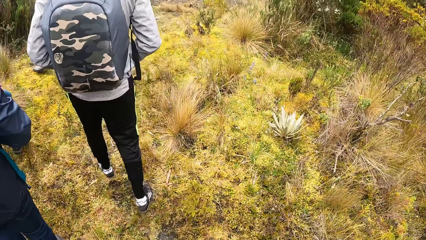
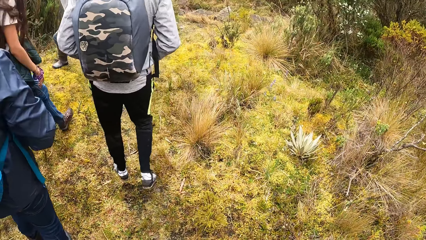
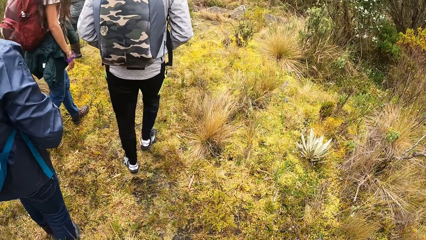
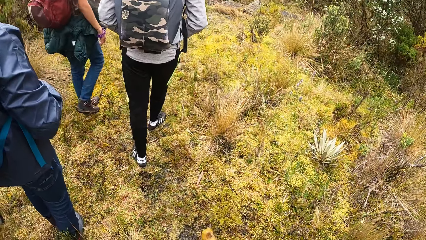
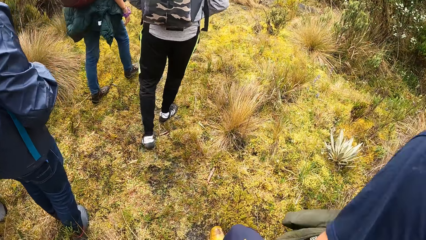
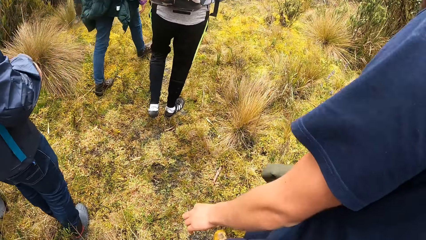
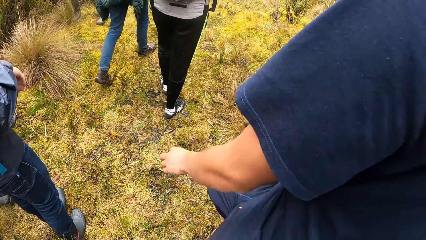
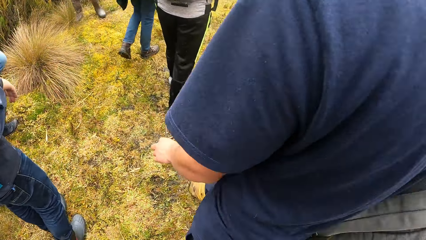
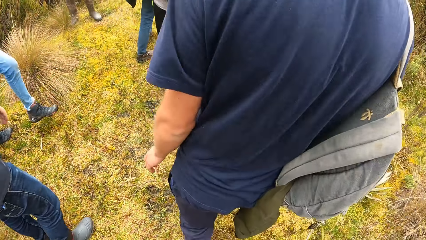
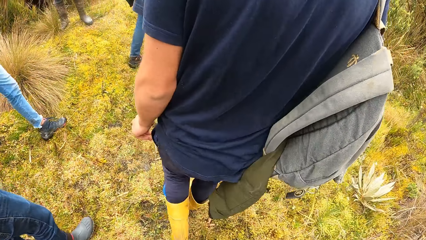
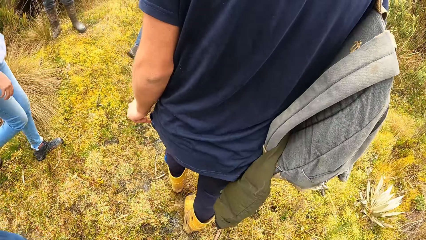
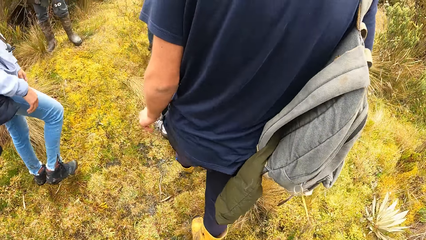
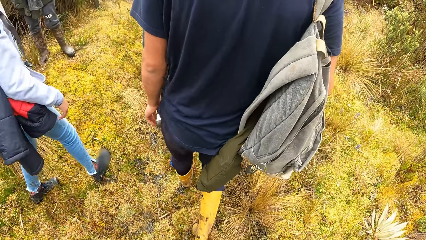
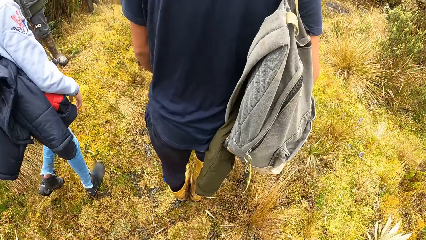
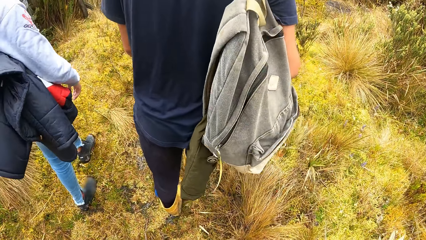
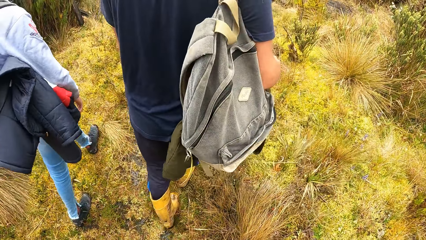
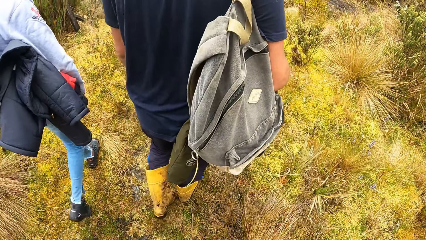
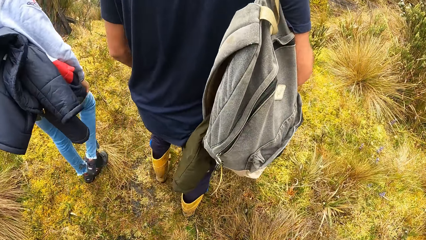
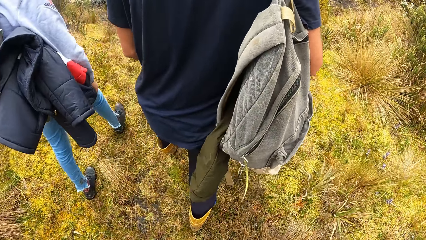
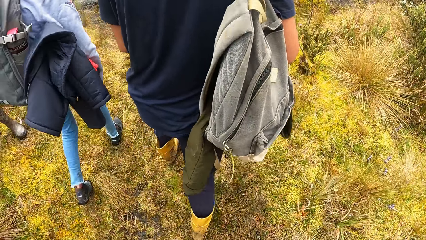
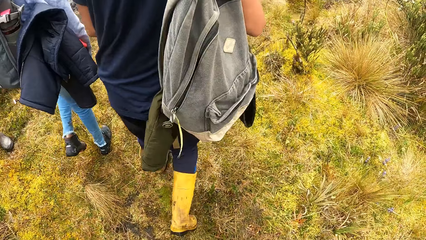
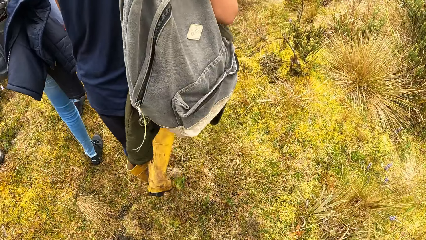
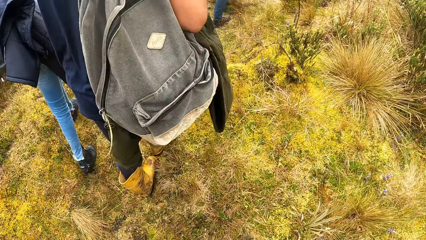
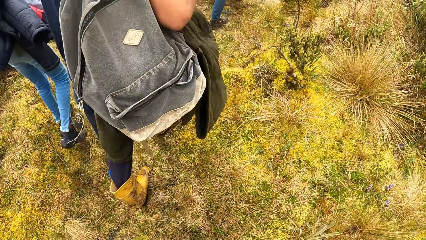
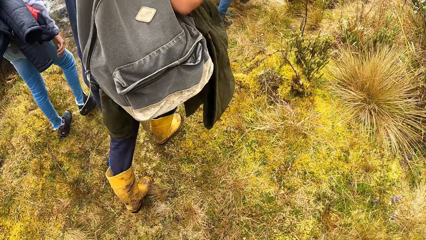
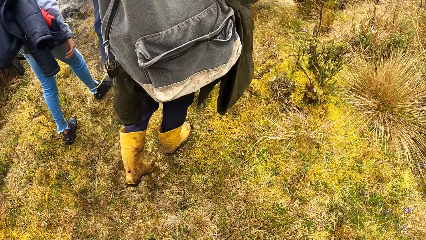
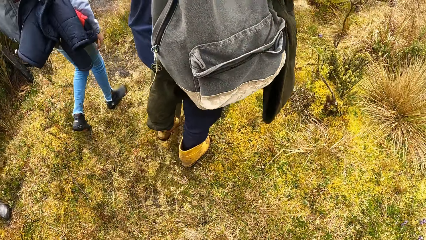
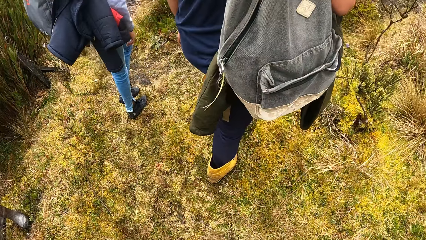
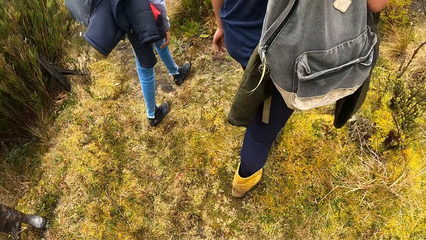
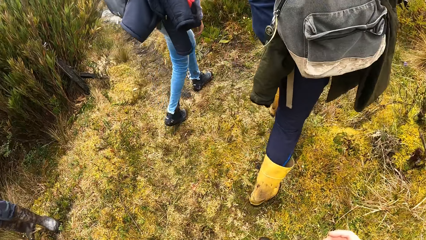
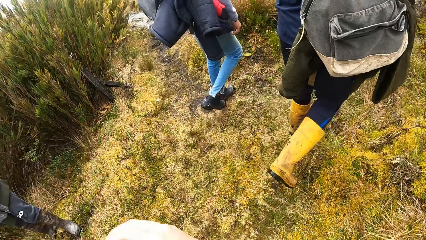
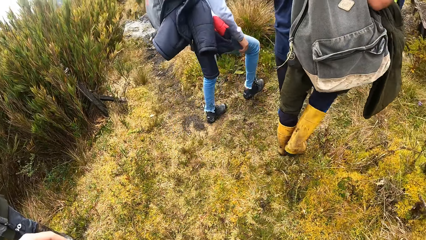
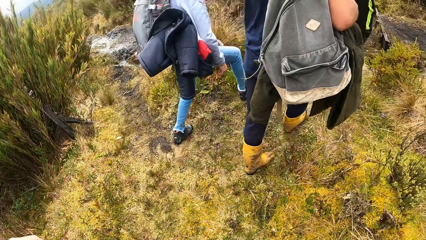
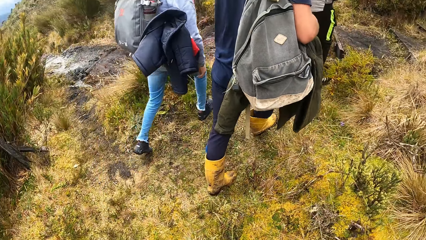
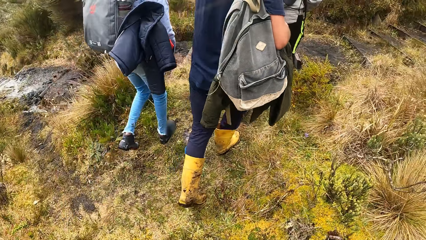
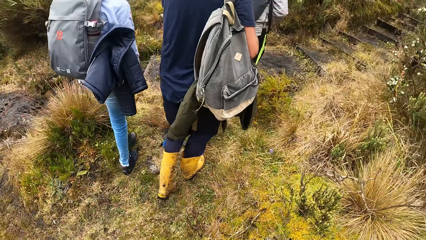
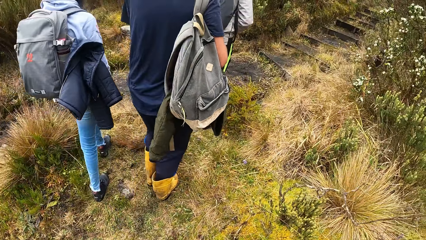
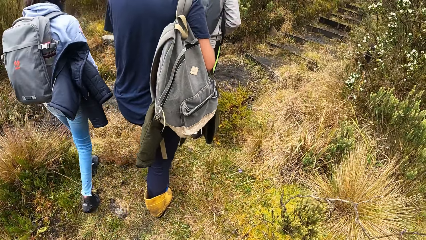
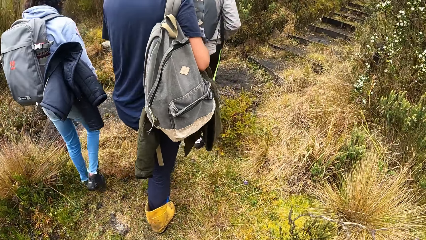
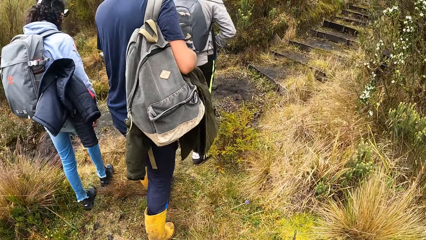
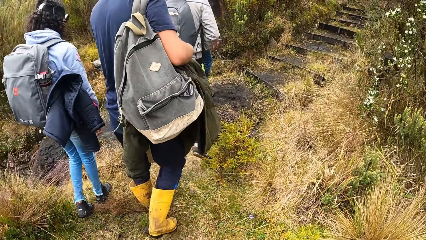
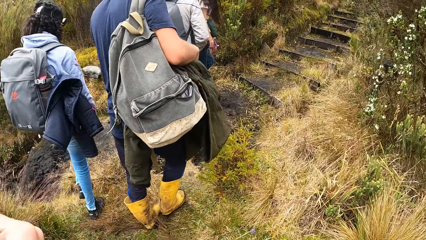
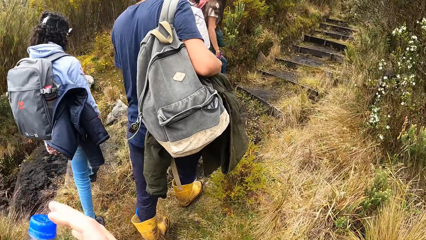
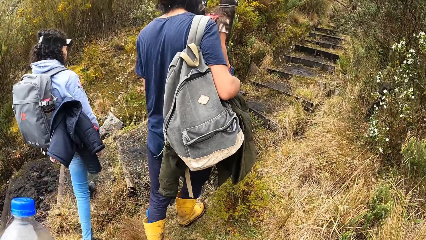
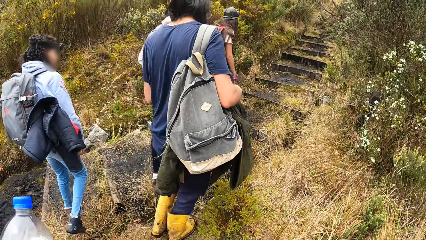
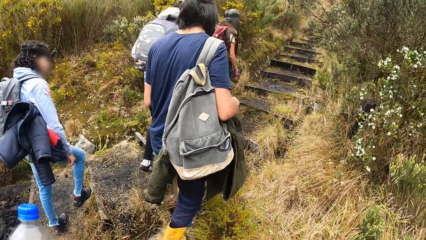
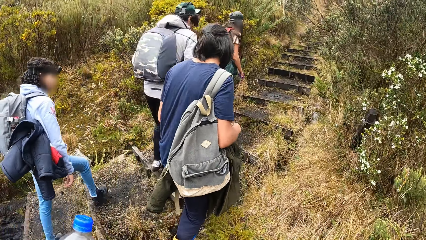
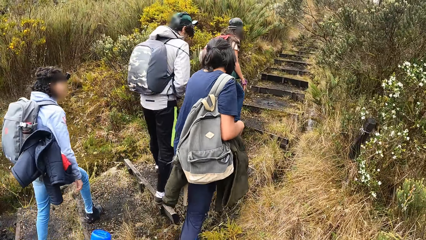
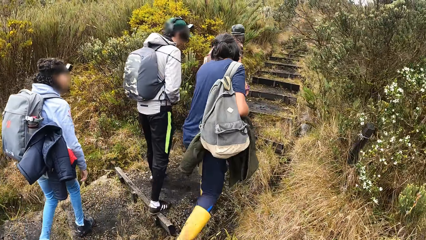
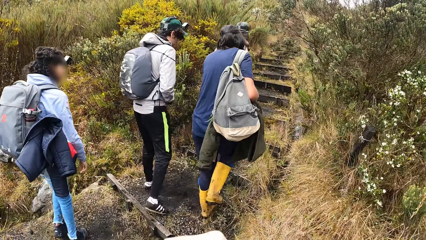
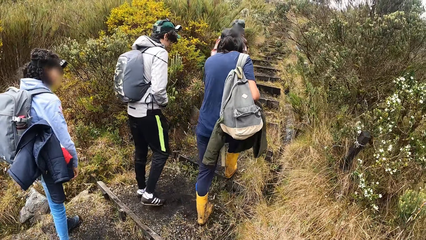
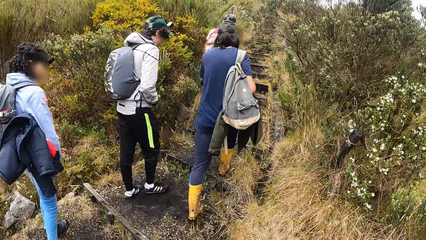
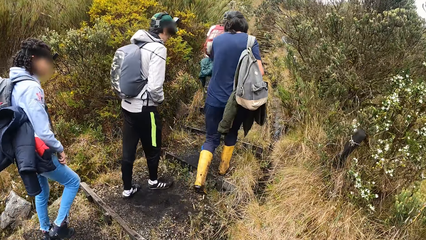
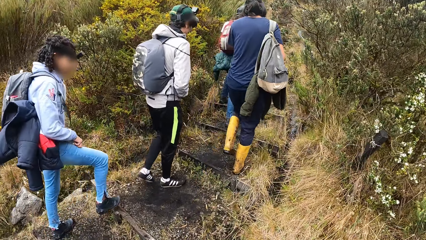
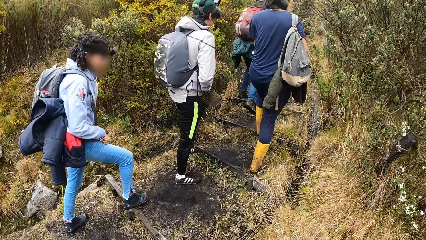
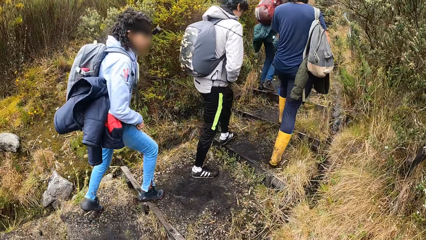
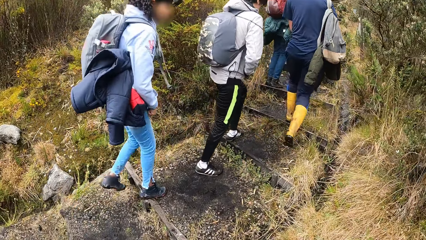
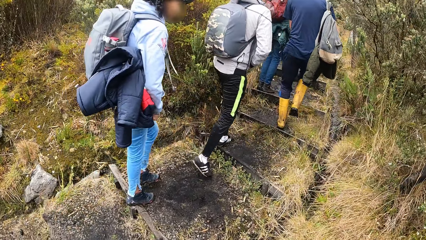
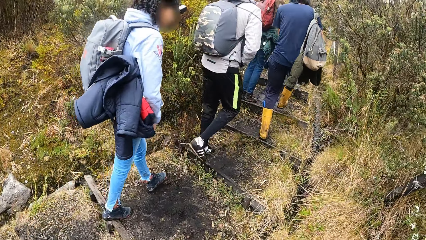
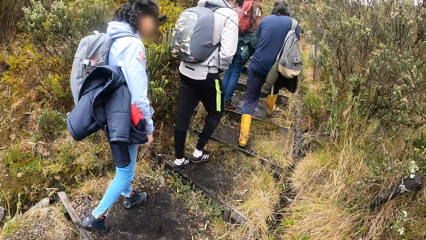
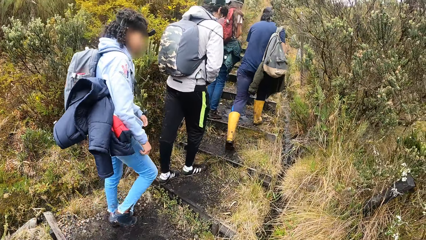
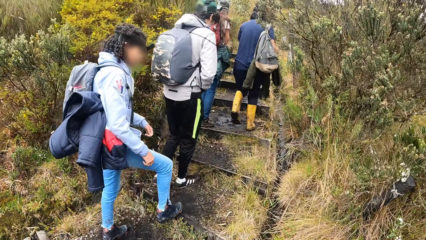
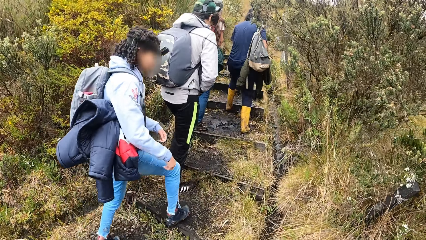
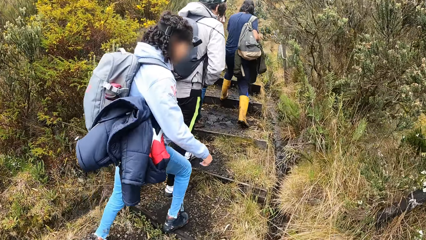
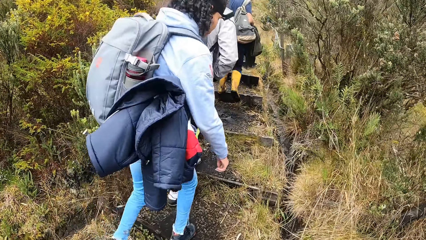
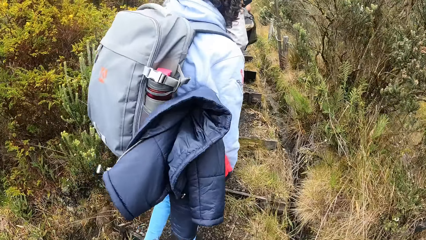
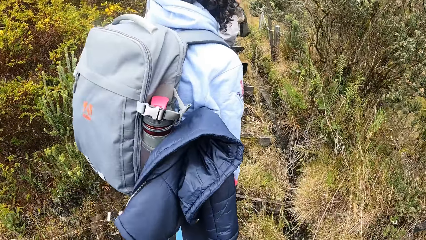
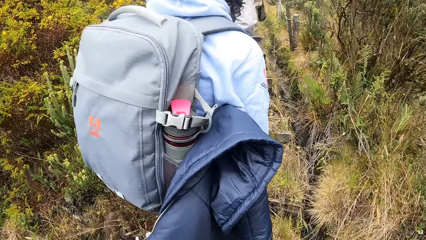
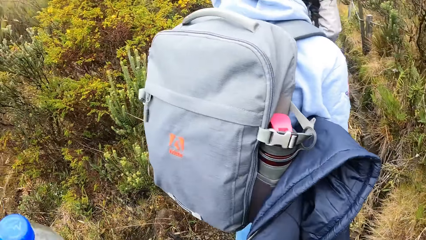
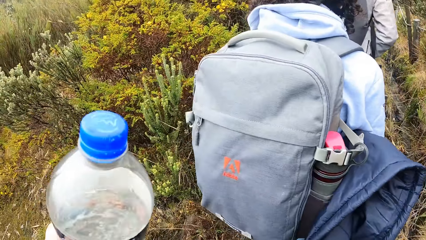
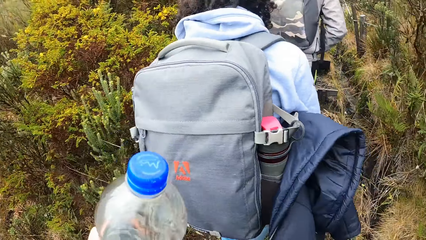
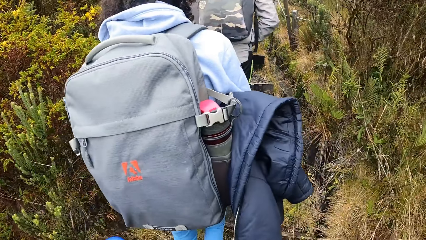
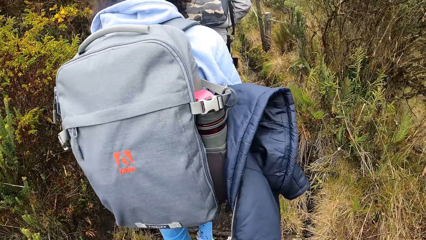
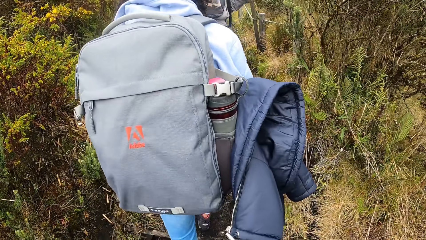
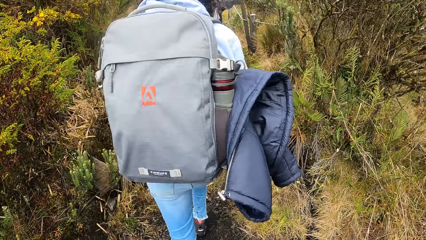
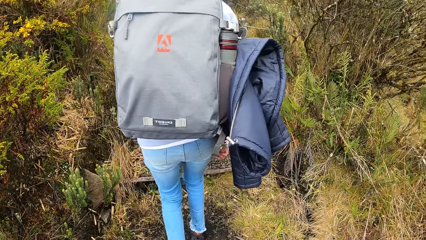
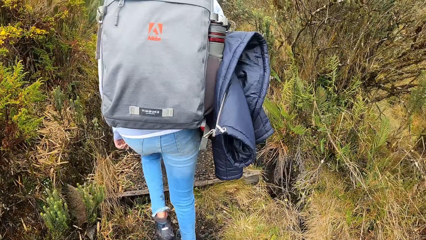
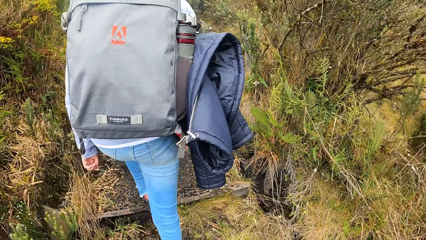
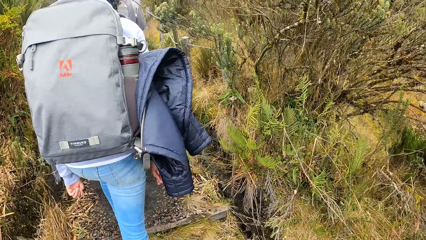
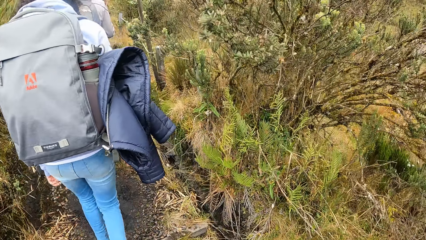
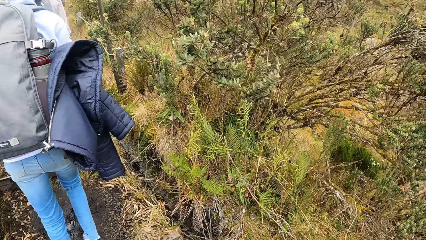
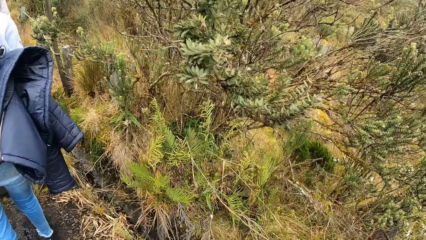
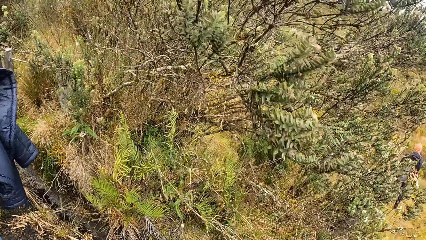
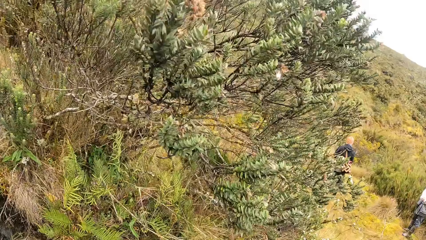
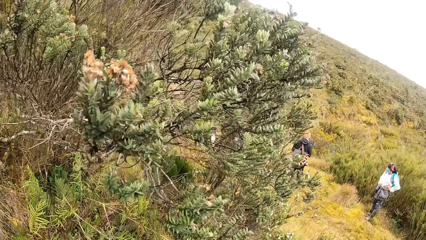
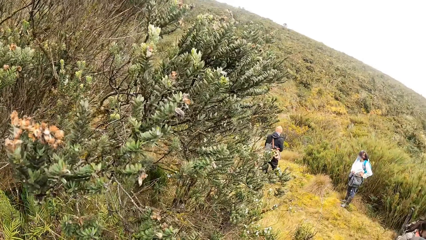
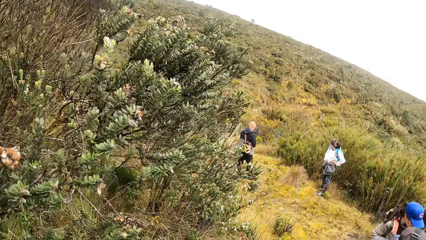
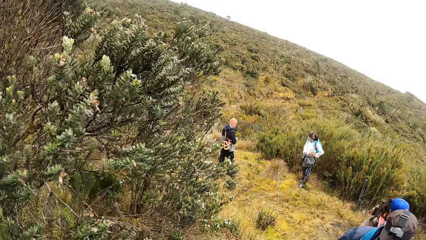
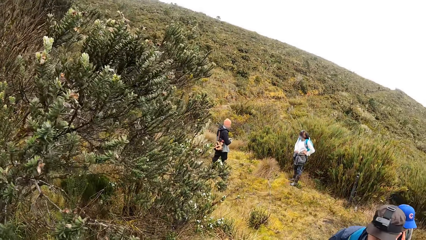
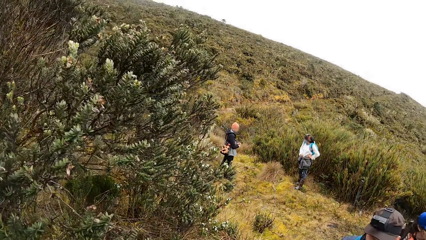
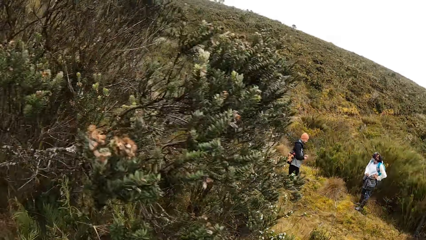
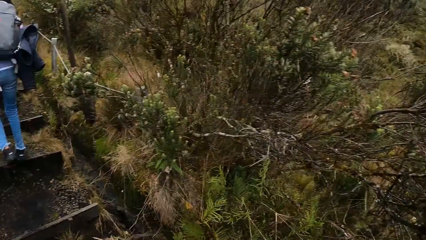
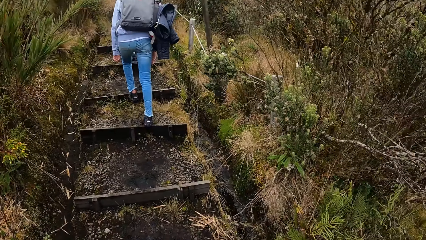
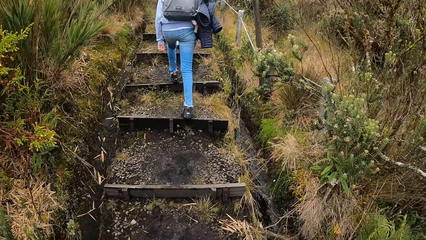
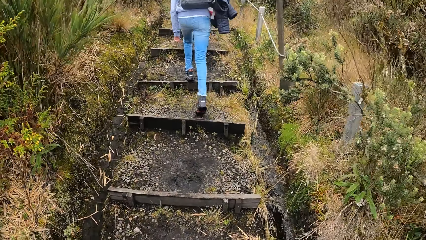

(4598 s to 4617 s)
A woman walks on the grassy pathway. A man walks on the grassy pathway. Another woman walks on the grassy pathway. The camera wearer walks on the grassy pathway. They walk behind the man. They look around the field.
